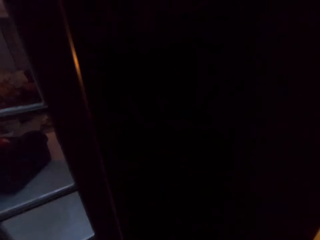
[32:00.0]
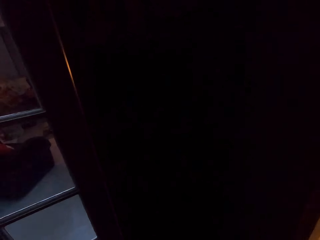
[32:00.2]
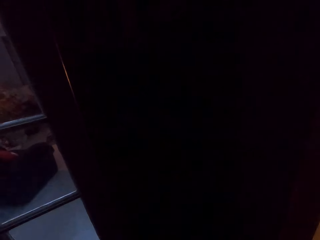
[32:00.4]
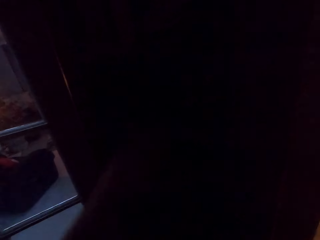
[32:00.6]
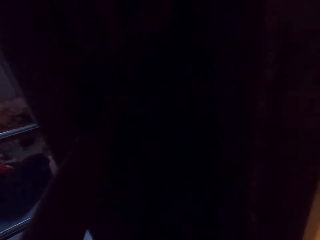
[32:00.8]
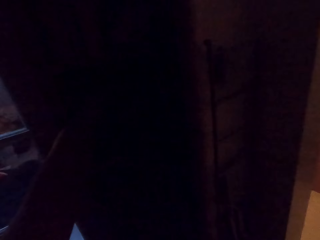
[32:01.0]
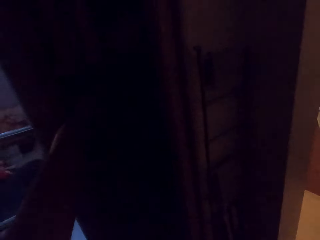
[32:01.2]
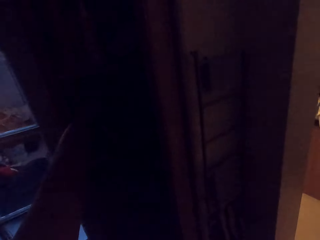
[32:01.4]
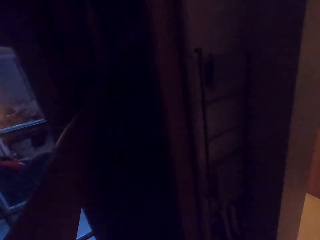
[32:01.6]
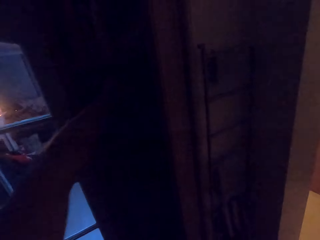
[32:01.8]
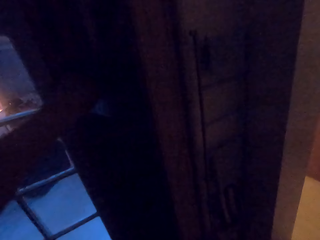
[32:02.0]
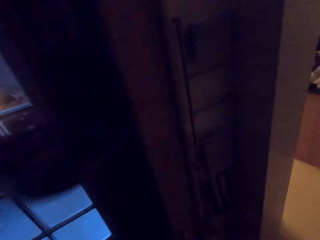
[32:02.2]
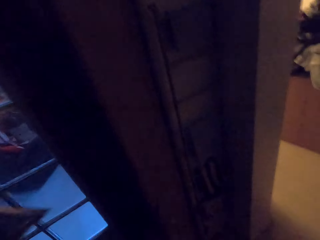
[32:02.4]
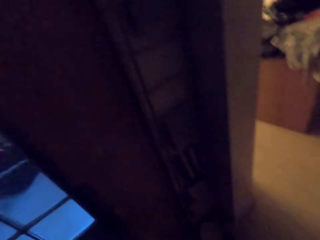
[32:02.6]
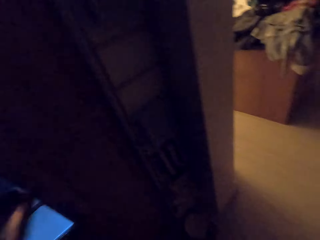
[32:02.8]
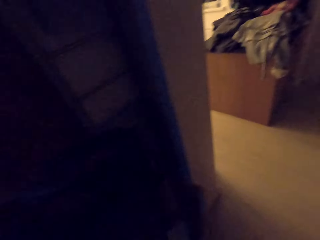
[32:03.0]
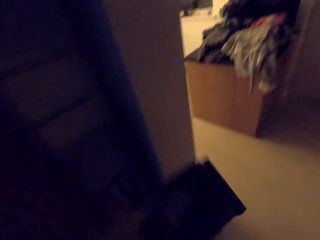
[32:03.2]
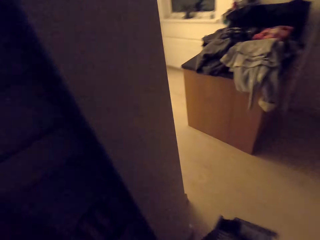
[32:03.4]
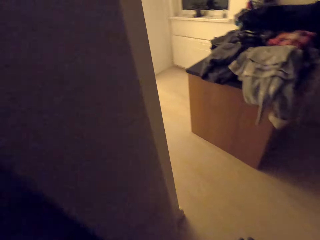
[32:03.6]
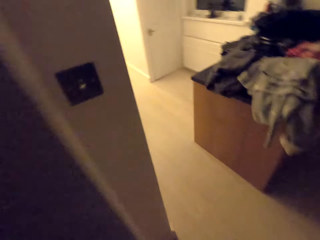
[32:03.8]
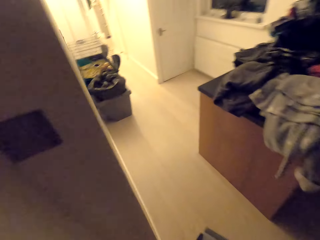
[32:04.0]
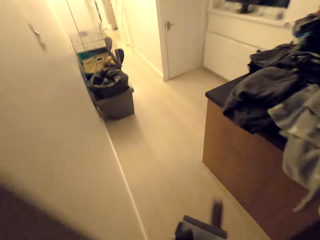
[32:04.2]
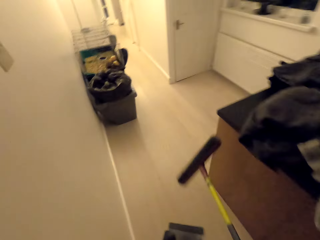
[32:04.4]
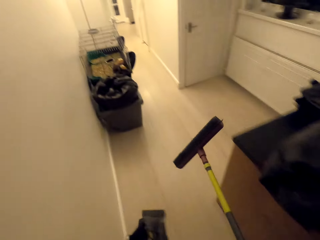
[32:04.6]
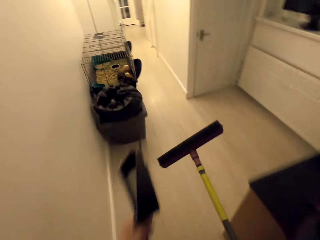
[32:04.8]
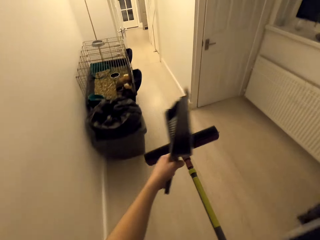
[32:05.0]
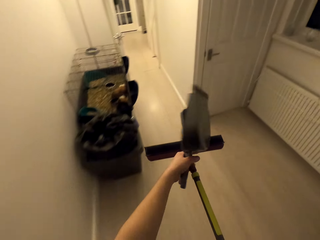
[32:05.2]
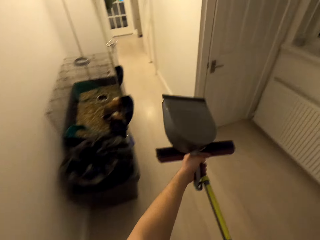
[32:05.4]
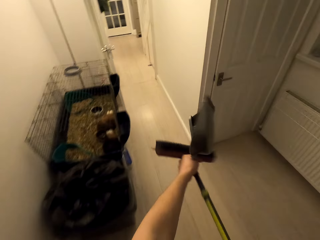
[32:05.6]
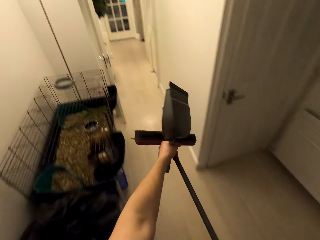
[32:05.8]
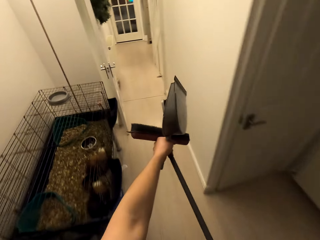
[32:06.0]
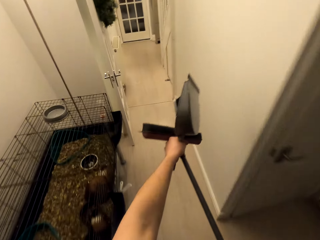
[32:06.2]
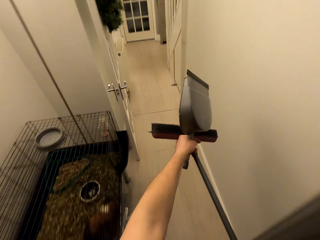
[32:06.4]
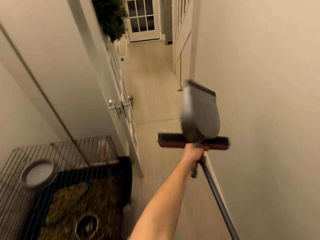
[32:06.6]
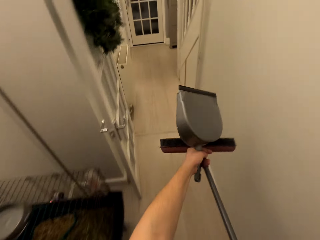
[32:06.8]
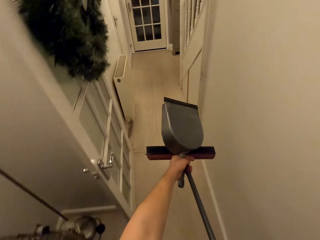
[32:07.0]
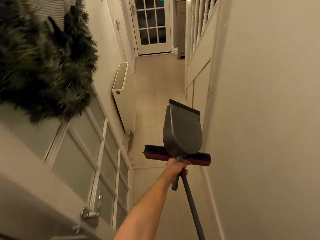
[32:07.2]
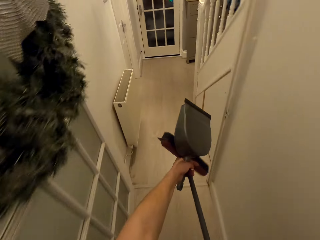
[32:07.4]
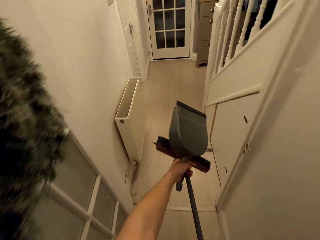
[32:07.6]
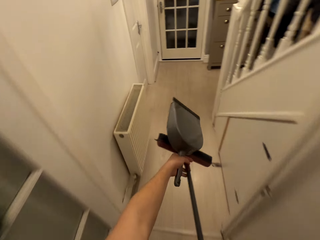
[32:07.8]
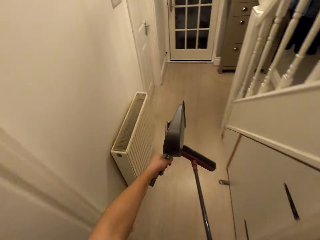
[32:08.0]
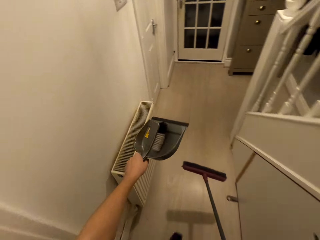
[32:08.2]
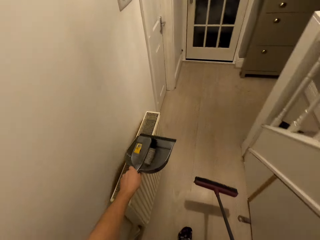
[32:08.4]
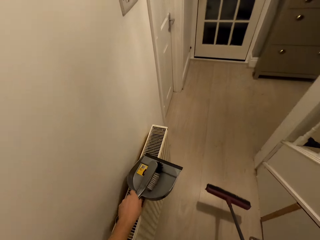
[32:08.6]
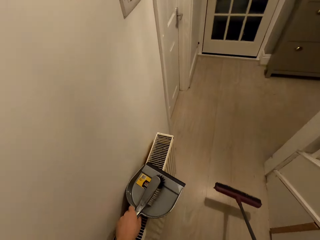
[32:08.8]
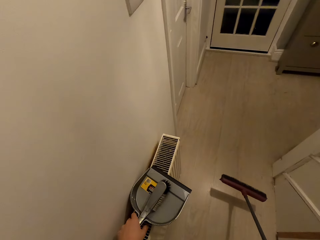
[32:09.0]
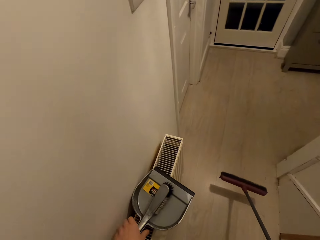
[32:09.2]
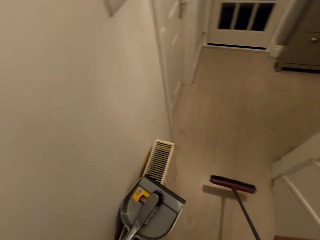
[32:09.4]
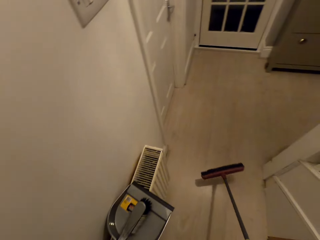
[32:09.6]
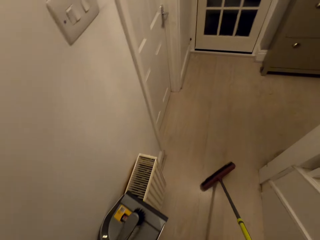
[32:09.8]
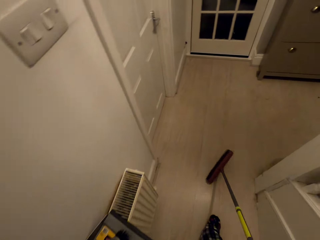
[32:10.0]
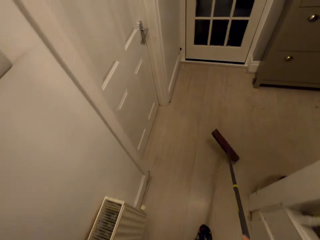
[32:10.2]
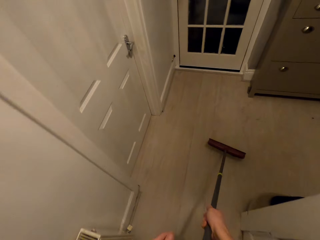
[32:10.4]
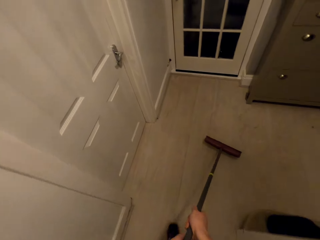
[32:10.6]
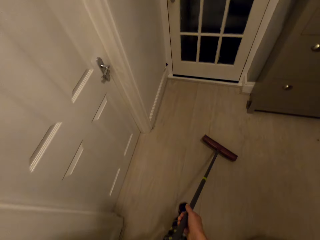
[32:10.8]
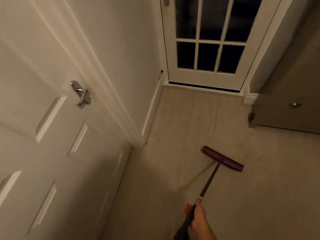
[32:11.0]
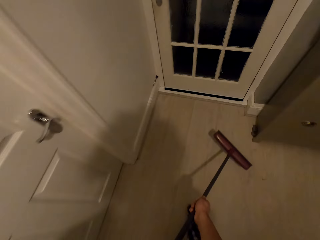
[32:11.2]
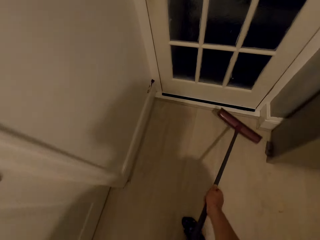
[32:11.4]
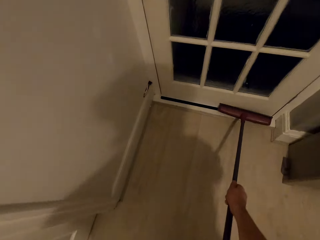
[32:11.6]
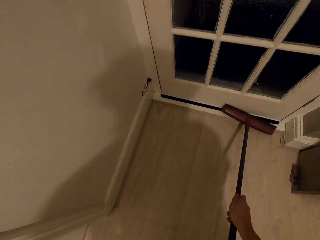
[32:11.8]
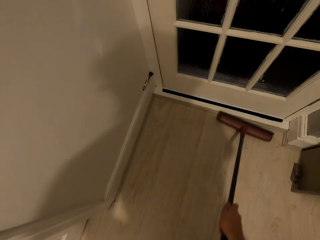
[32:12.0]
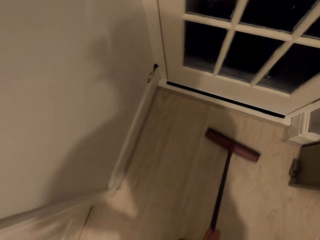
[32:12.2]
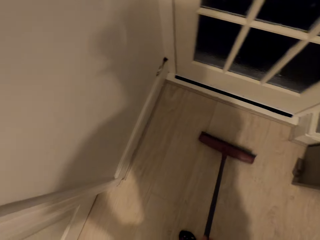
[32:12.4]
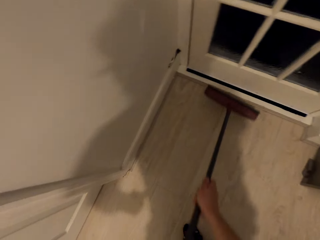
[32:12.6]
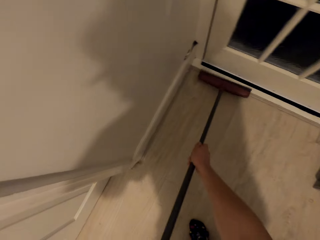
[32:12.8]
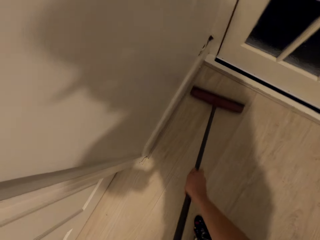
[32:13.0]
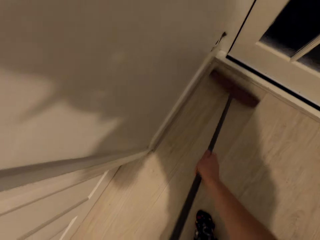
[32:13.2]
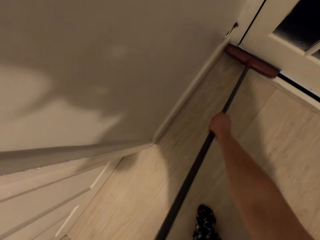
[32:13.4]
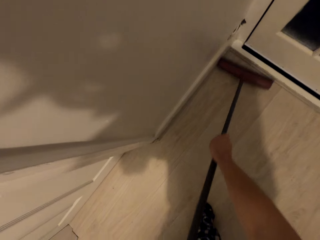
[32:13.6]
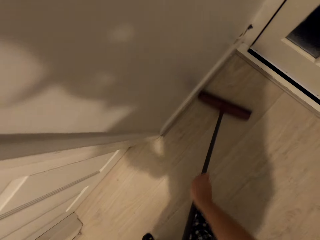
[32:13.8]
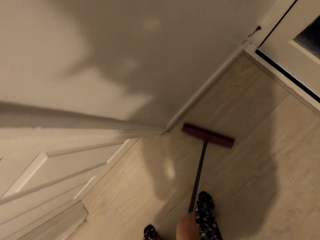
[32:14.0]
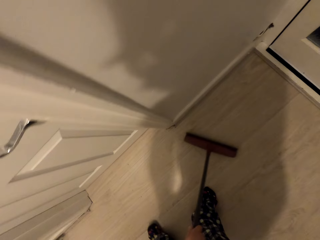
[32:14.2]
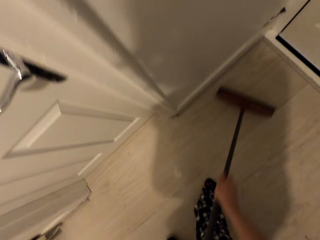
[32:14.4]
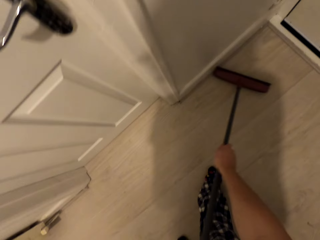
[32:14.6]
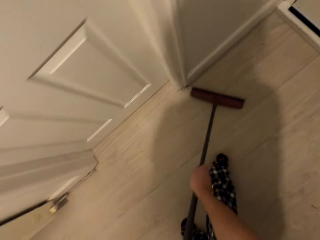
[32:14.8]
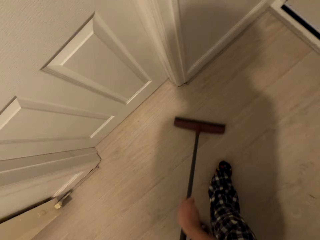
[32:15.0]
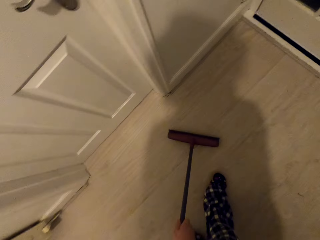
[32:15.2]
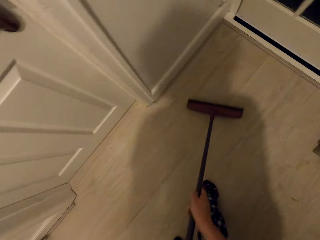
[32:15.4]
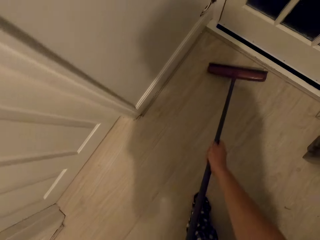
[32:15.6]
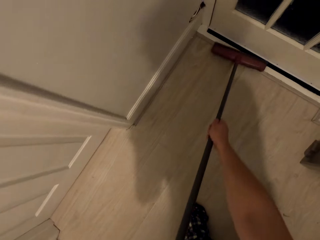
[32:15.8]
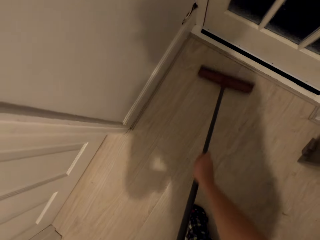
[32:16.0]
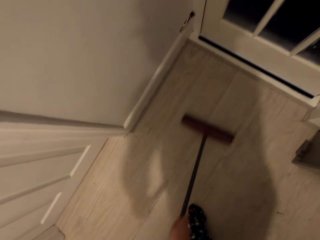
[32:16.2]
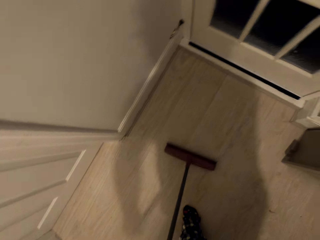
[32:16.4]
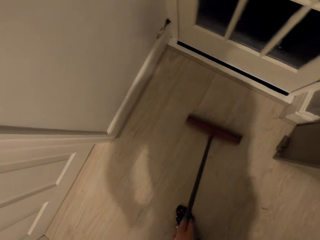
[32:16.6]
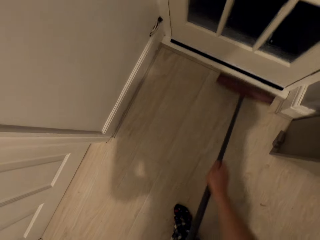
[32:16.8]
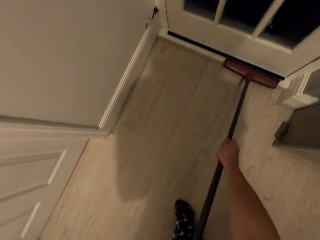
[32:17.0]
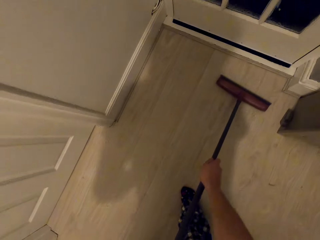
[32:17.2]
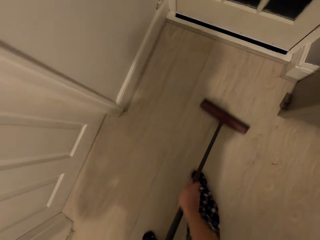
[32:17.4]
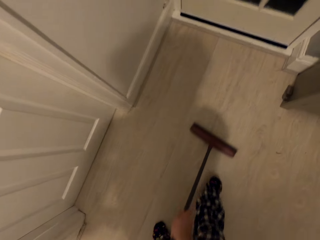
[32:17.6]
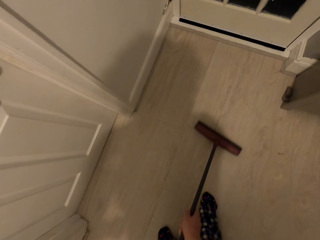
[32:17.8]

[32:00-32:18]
The camera wearer takes out a hand broom and dust pan from the cabinet. They close the store door. They walk out of the kitchen. They lift the broom up. They hold the broom with the hand holding the dust pan. They carry the hand broom and the dust pan. They pull the broom. They put the dust pan and the hand broom on the ventilator top. They pull the broom. They swipe the floor with a long hand broom.

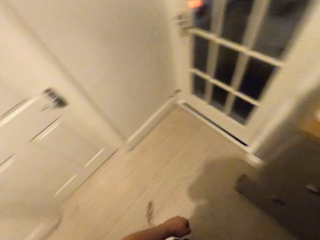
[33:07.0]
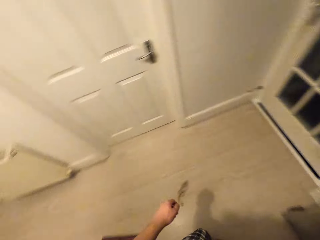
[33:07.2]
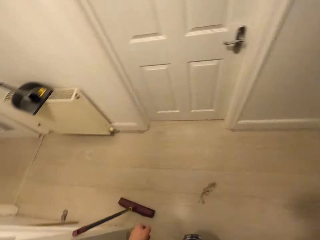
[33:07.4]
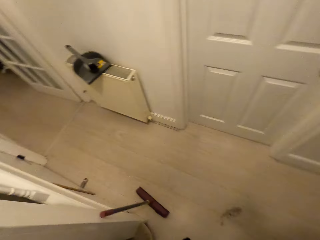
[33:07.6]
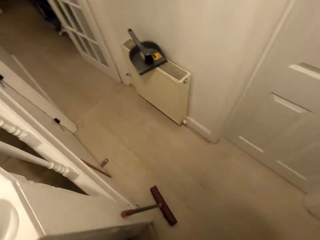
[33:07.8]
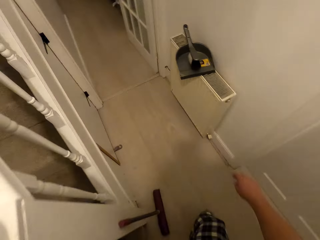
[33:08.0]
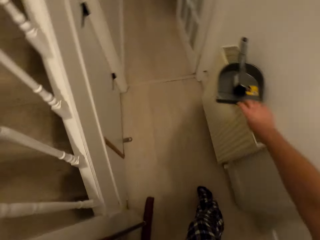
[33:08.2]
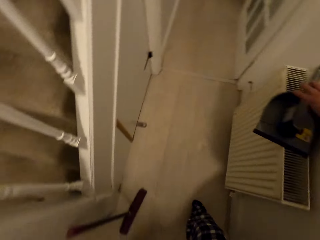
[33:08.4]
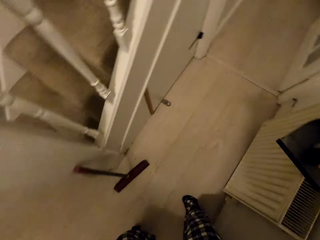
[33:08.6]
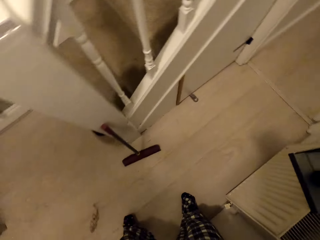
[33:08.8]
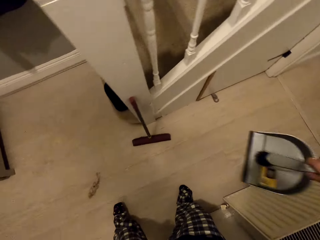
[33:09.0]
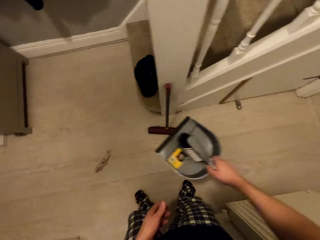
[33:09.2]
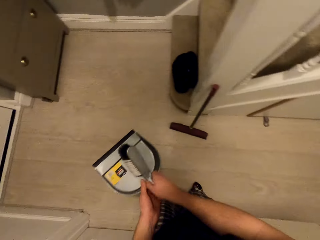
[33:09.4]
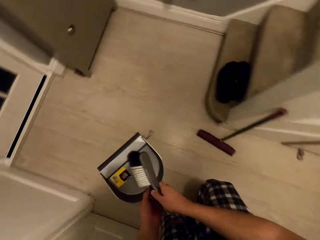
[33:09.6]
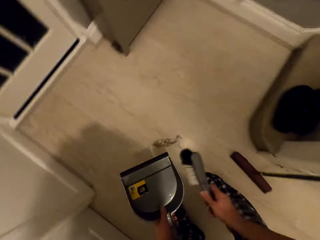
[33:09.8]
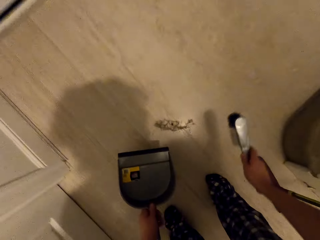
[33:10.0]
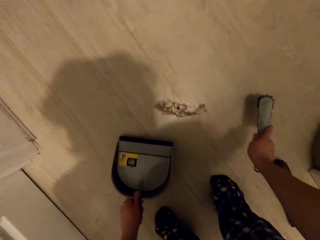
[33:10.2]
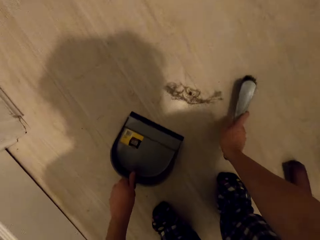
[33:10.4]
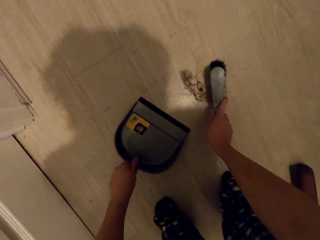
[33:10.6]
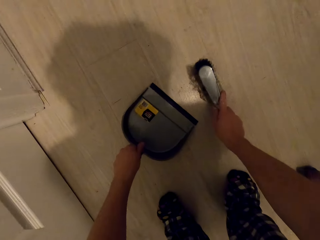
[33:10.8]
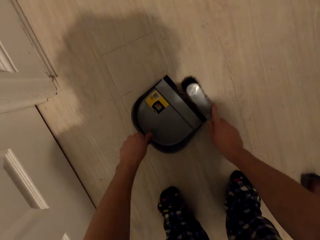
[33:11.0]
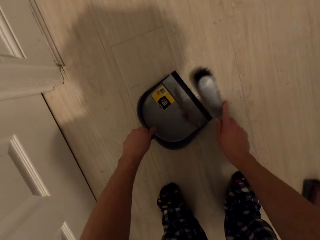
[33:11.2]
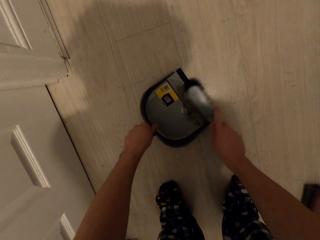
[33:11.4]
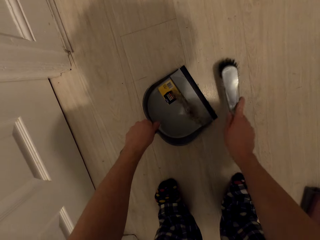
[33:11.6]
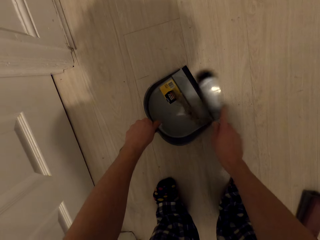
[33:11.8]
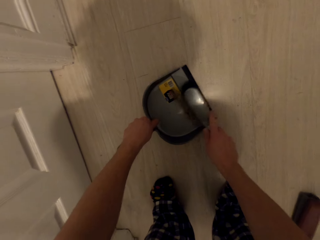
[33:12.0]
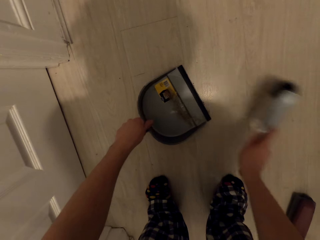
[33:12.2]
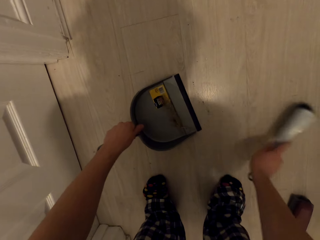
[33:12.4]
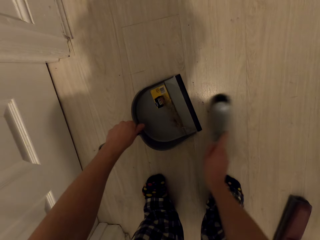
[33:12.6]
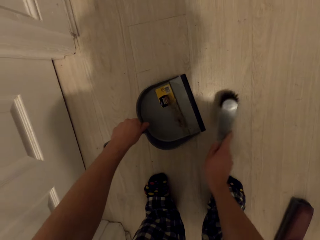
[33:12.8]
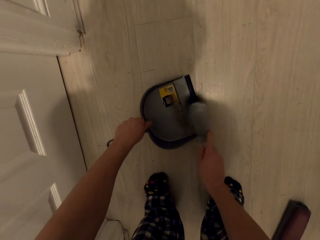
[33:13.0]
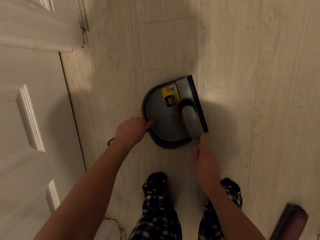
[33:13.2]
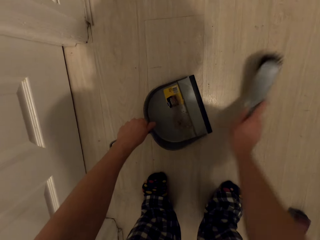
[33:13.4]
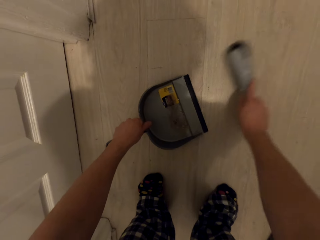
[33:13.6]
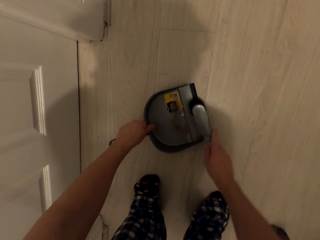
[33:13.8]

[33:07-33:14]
The camera wearer takes the dust pan and the hand brush or short hand broom. They swipe the dust towards the dust pan with the short hand broom.
